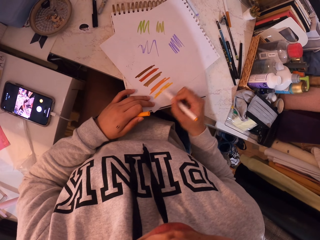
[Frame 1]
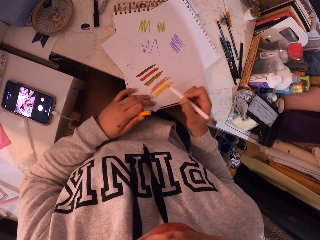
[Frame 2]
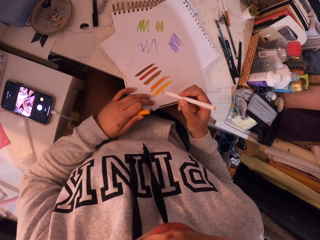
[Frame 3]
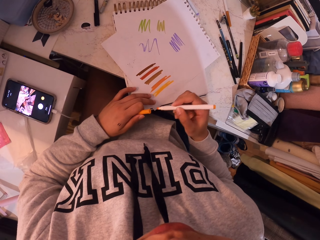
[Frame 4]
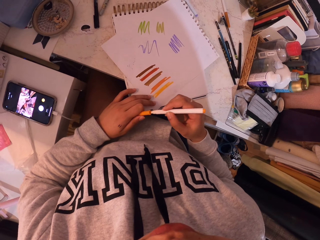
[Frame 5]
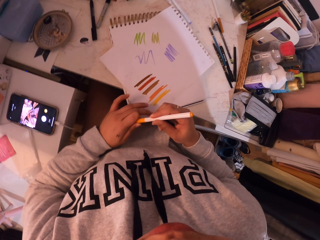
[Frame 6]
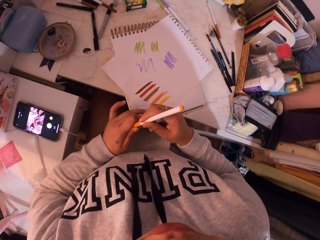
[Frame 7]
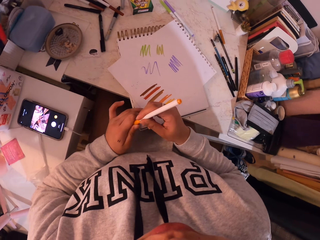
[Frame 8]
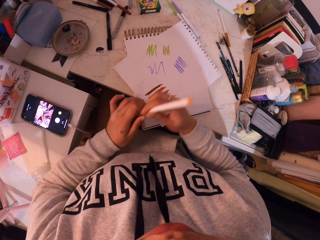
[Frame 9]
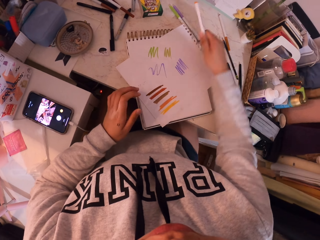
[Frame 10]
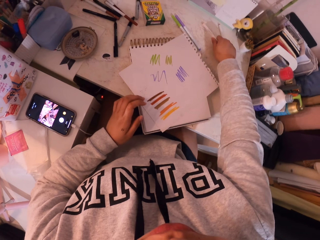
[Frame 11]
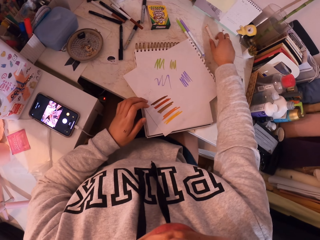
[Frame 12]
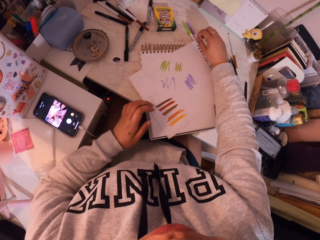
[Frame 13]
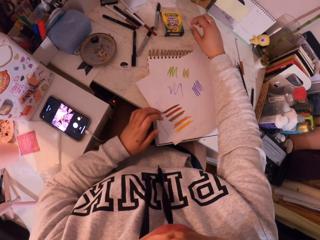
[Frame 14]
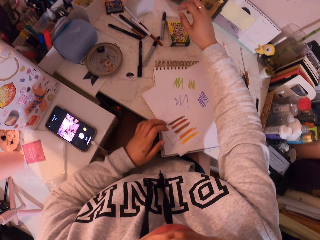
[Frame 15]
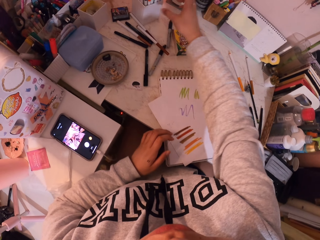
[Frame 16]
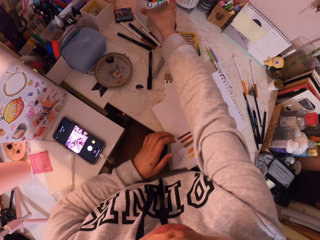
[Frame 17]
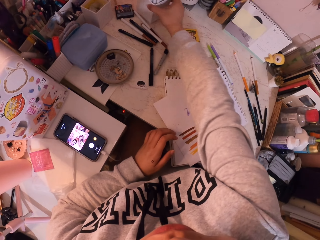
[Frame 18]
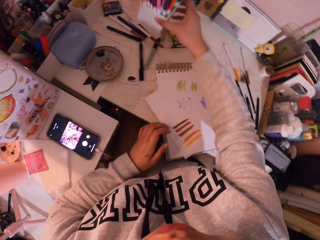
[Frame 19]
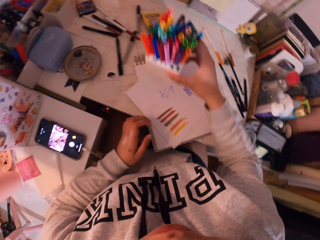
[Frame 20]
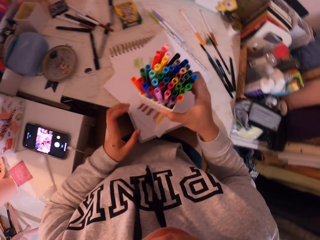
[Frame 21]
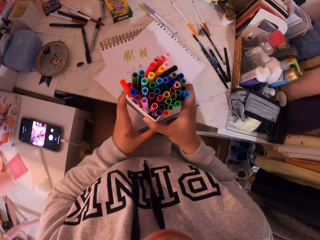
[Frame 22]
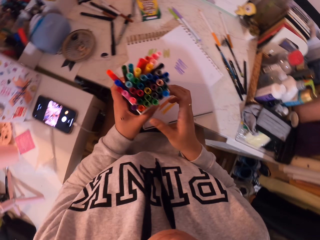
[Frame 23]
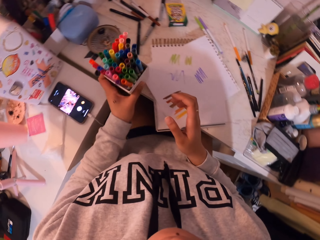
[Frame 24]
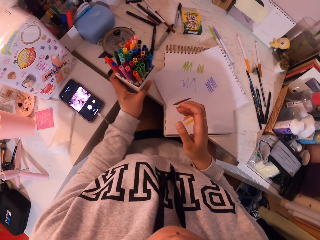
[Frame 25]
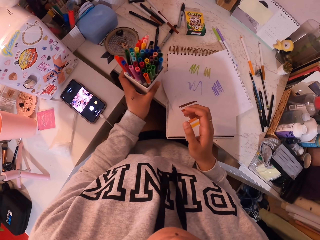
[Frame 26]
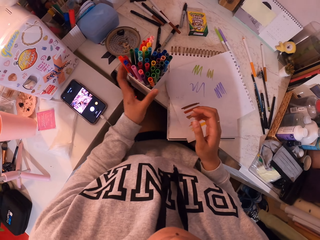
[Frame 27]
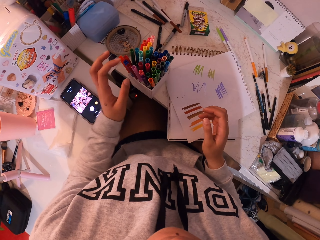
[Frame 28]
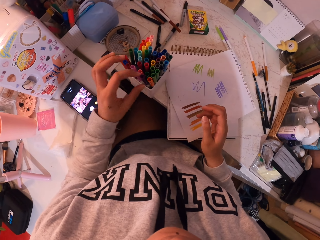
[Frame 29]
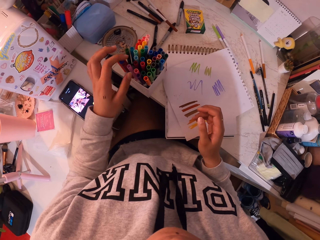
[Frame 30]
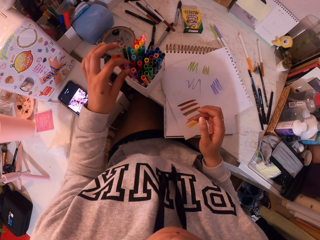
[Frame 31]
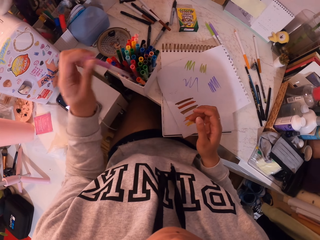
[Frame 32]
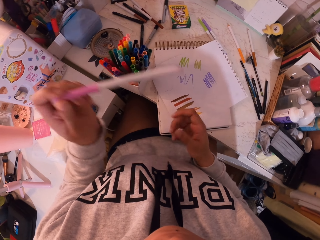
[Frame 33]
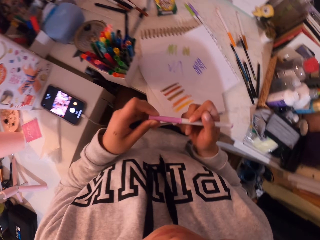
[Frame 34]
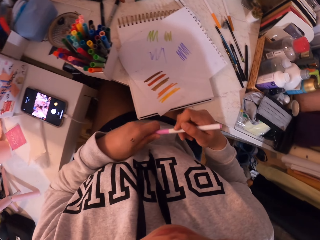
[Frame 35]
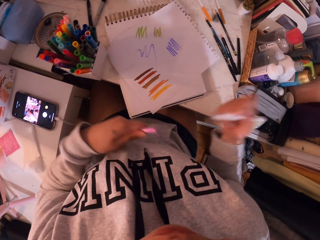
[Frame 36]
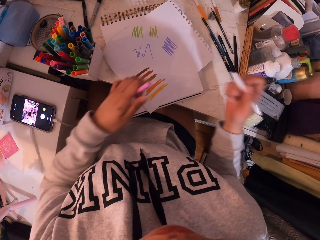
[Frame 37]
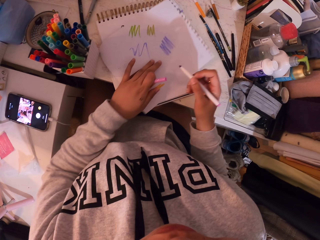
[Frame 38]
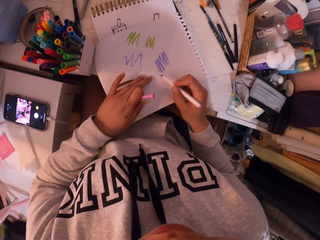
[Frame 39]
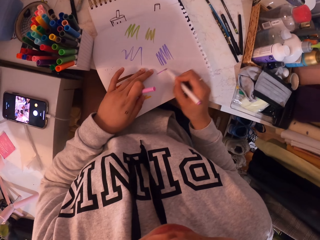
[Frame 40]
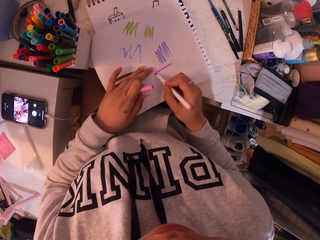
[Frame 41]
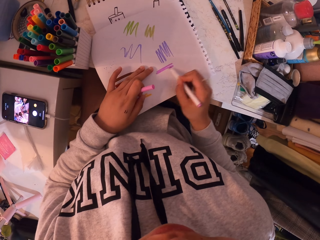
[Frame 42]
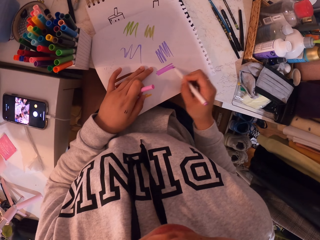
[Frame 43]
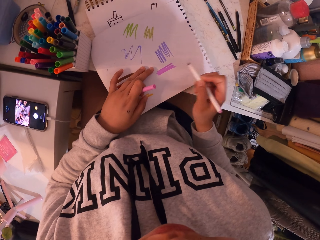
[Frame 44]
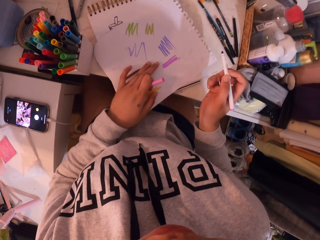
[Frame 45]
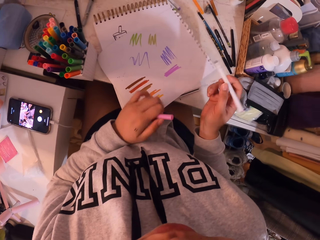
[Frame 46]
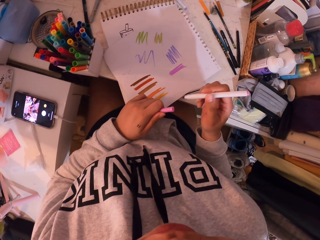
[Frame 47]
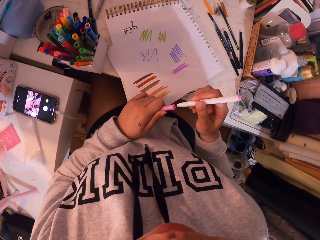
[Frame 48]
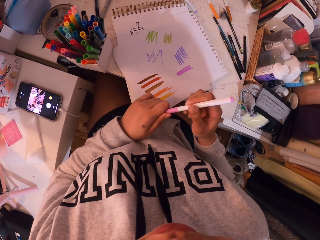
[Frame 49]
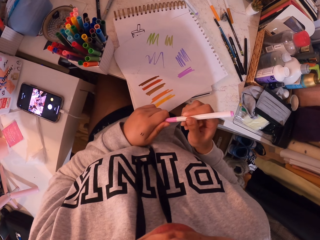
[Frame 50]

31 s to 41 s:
The camera wearer closes the pen and puts the pen on the table. They pick a box of pens or color holder from the table. They put the box of pens on the table. They pick a pen from the color holder. They draw a zigzag on the paper. They open the color.

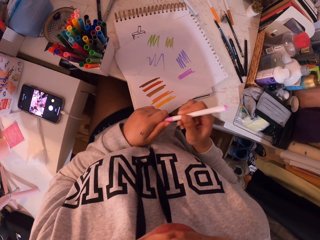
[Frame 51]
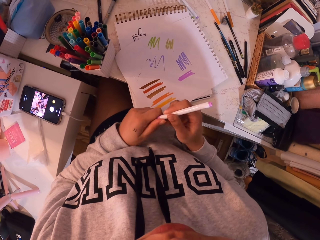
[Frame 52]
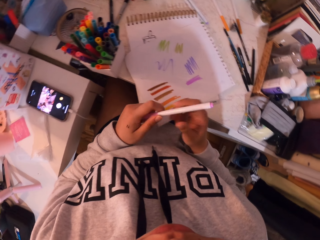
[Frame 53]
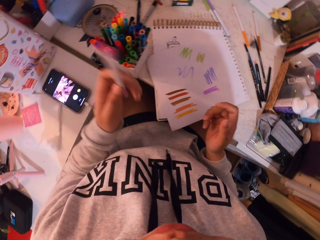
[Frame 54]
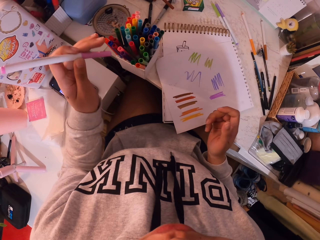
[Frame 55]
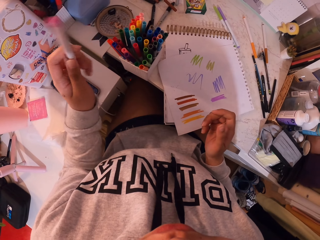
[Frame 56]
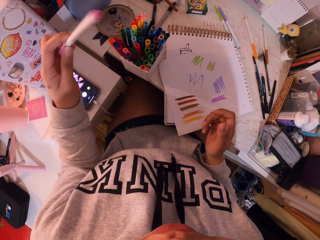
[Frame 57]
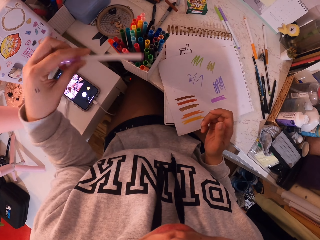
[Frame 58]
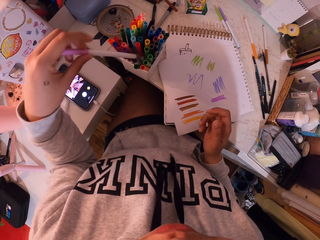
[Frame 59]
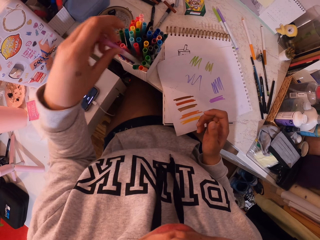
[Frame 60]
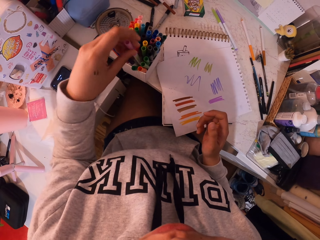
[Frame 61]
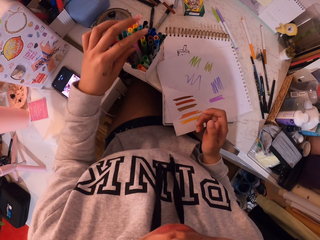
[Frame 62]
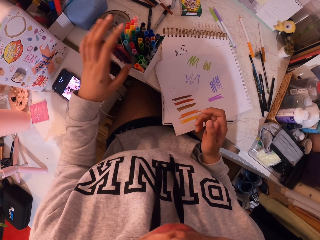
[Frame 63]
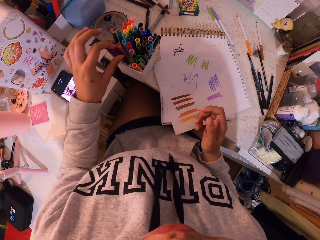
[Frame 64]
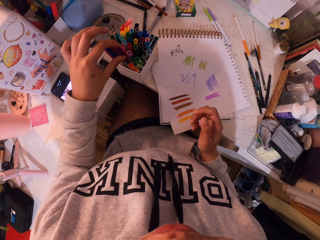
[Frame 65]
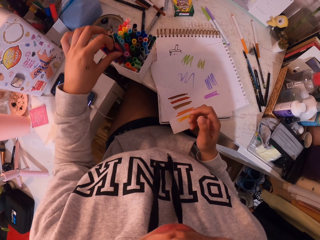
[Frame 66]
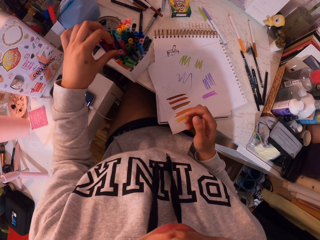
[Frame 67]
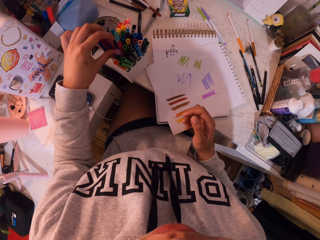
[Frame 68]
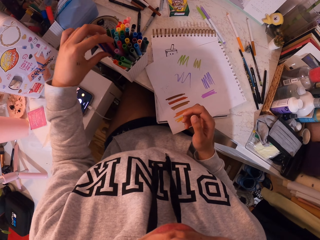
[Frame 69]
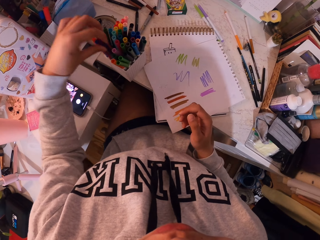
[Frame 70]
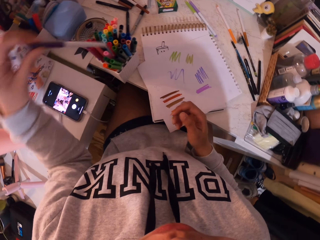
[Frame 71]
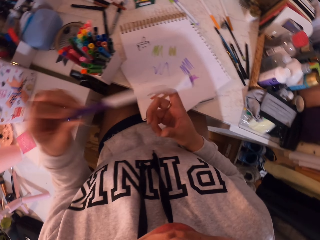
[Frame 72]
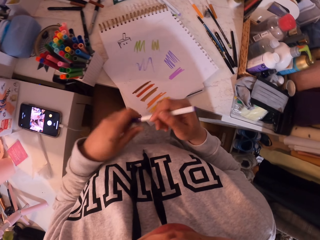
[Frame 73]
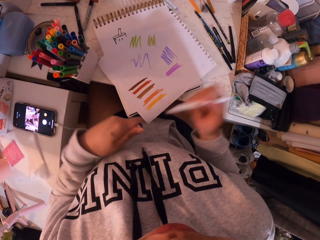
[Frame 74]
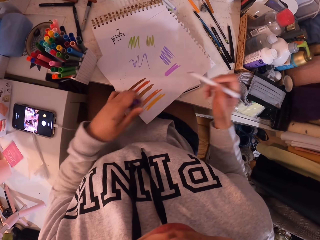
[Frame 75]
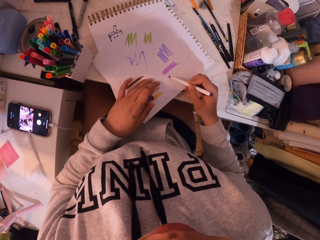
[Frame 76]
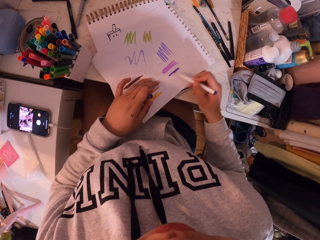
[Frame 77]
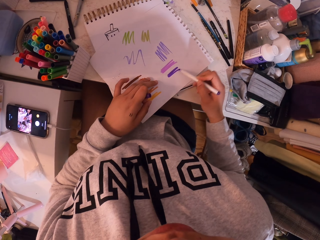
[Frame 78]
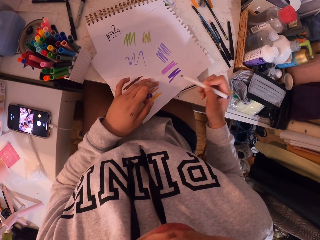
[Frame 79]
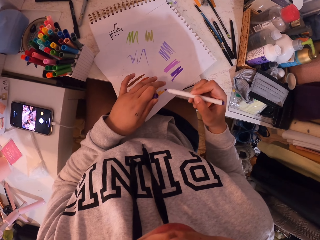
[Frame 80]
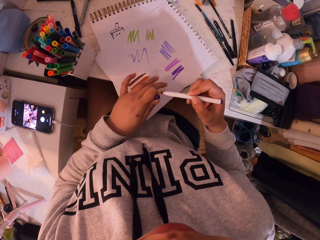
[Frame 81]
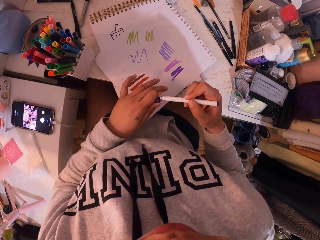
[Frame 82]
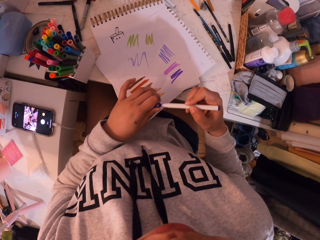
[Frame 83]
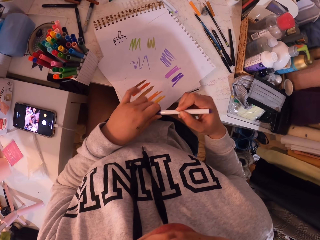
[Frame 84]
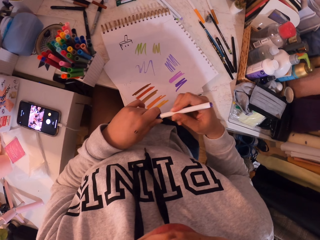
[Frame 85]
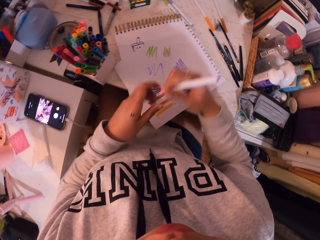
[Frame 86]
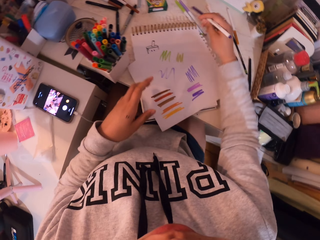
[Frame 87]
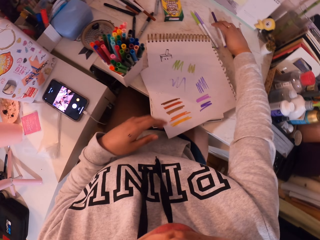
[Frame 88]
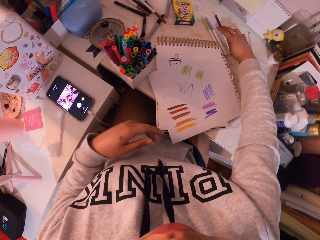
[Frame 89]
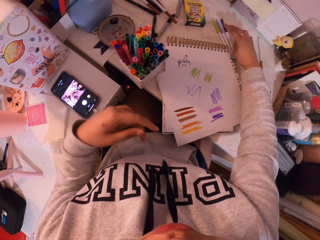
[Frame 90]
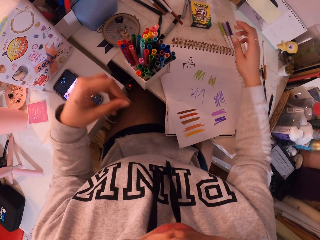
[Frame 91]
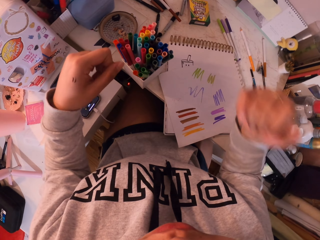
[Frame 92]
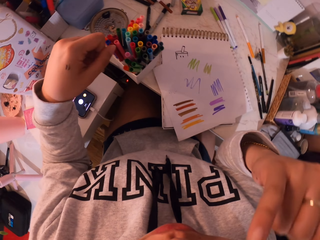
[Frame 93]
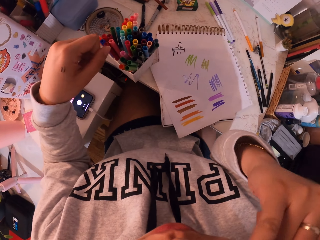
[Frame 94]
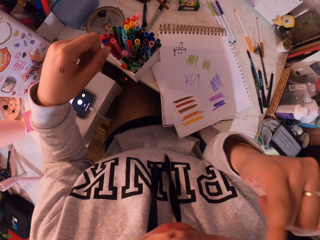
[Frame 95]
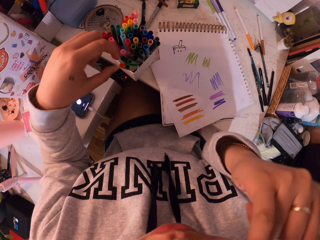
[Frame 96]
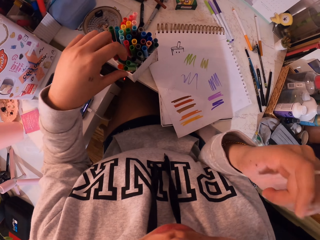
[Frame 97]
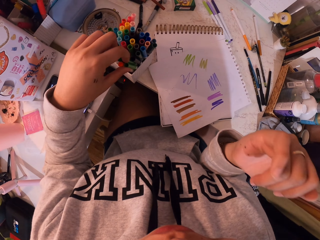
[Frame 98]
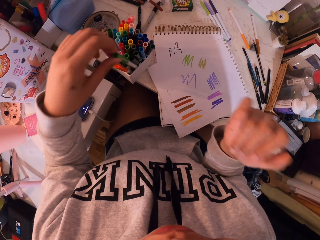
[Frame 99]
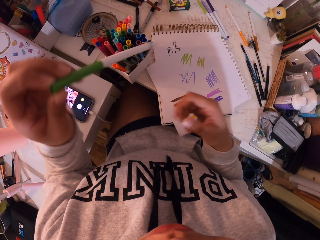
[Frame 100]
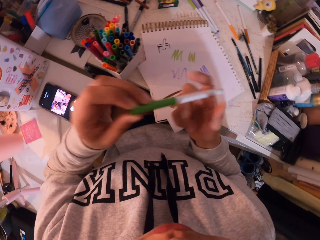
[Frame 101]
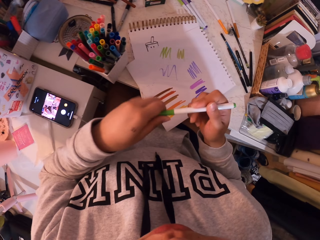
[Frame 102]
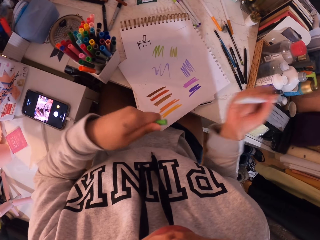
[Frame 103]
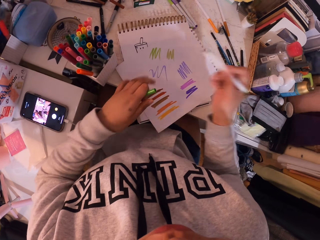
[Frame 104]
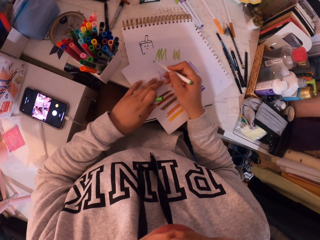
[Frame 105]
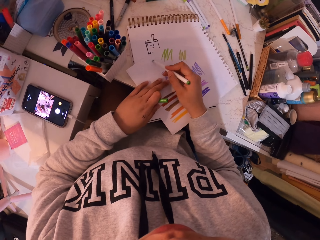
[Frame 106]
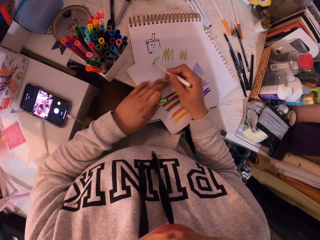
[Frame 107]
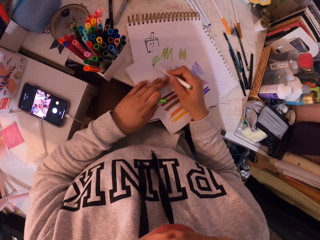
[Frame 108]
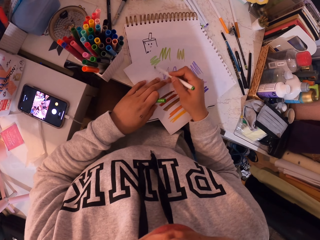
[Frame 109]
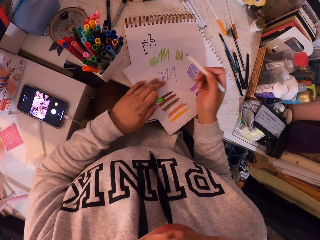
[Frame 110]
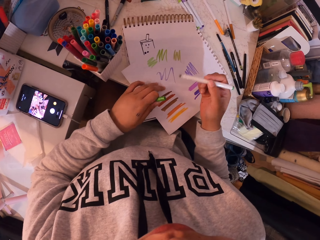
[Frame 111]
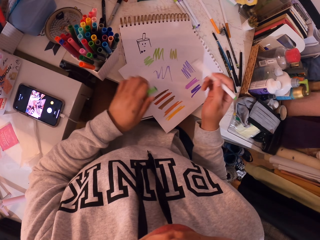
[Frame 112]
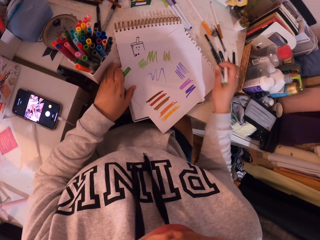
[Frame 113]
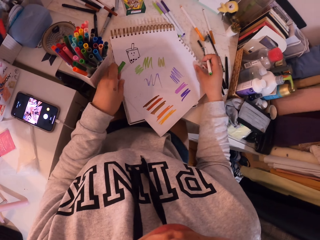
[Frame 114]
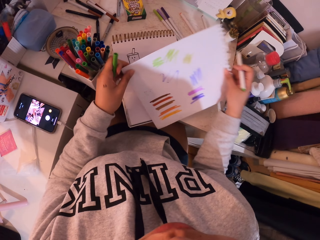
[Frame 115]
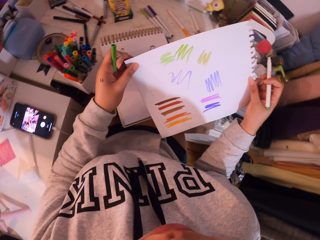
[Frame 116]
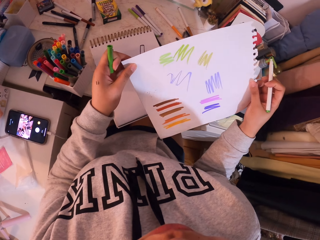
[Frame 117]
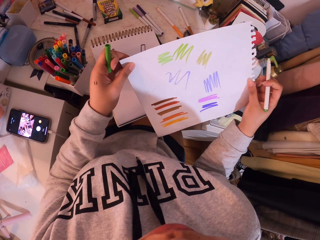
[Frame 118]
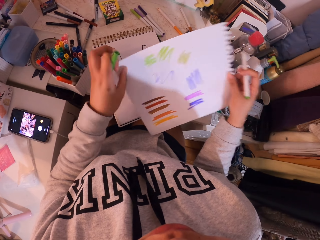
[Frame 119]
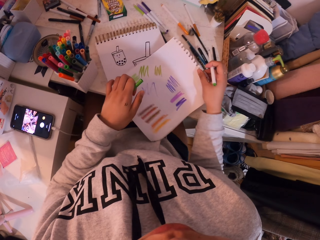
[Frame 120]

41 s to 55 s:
The camera wearer closes the pen. They put the pen back in the box. They pick another pen from the color holder. They draw a zigzag on the paper. They close the pen. They put the box of pens on the table. They return the color on the color holder. They pick a pen. They draw a zigzag on the paper. They lift the paper up.
